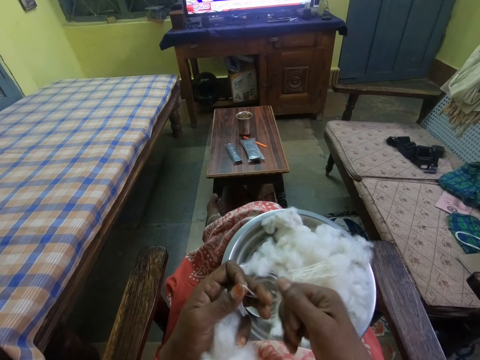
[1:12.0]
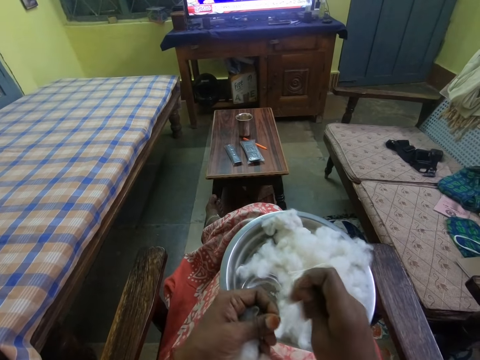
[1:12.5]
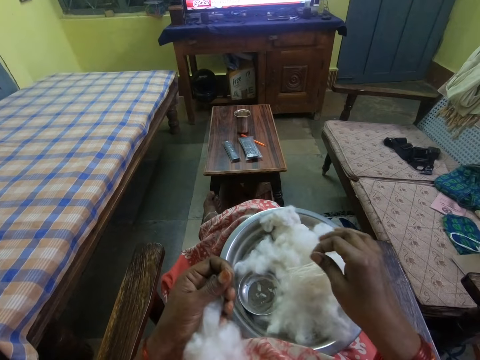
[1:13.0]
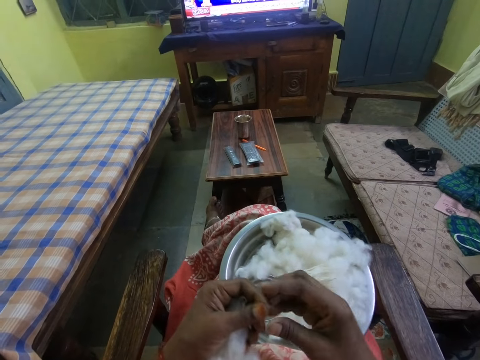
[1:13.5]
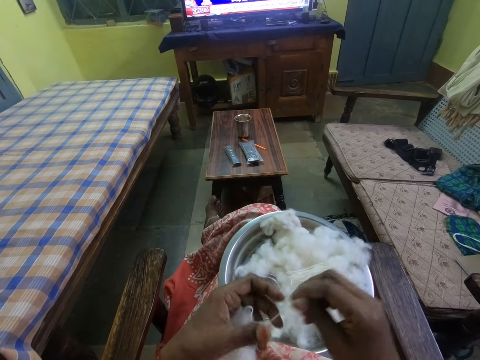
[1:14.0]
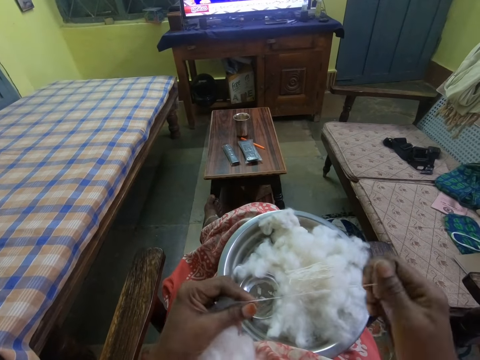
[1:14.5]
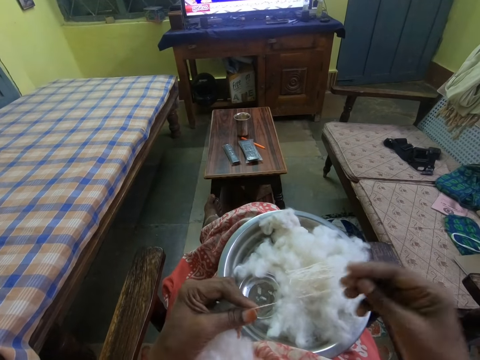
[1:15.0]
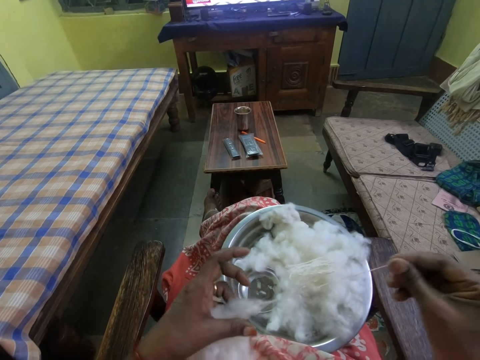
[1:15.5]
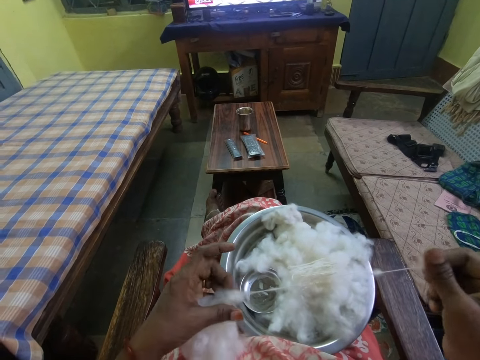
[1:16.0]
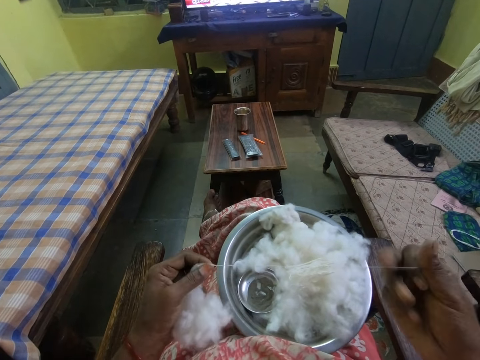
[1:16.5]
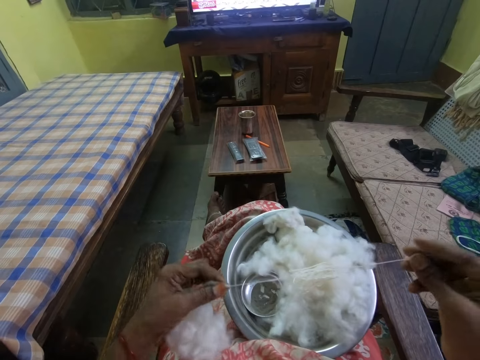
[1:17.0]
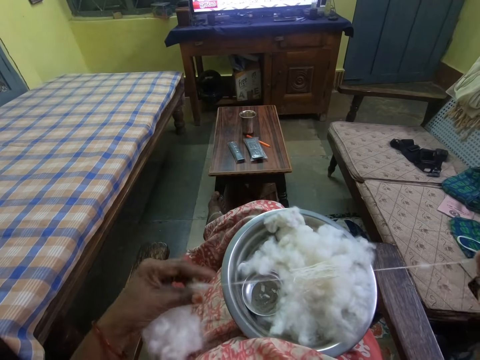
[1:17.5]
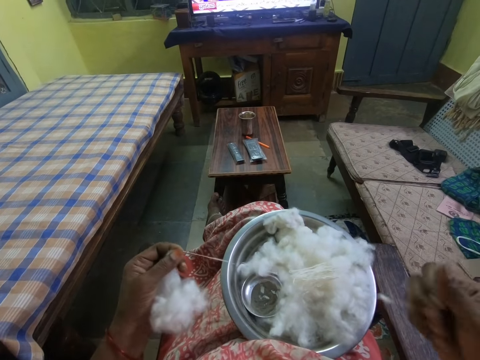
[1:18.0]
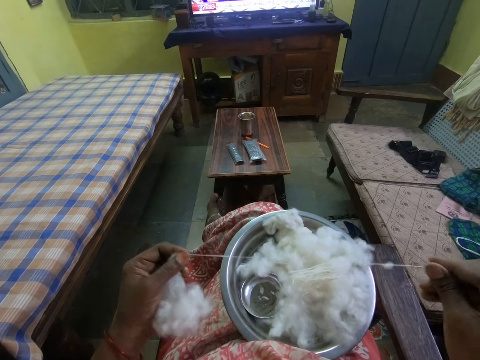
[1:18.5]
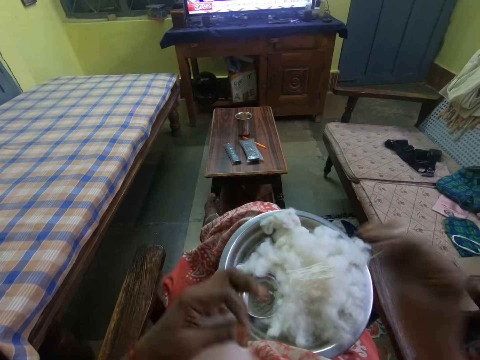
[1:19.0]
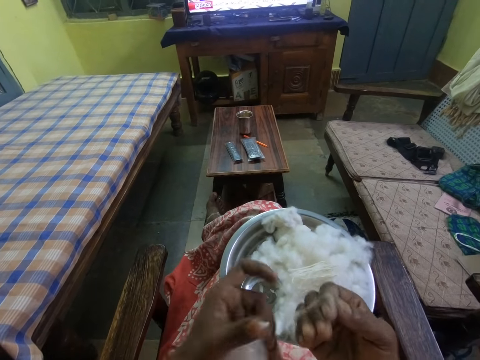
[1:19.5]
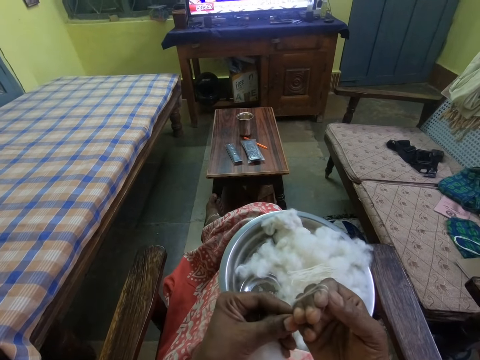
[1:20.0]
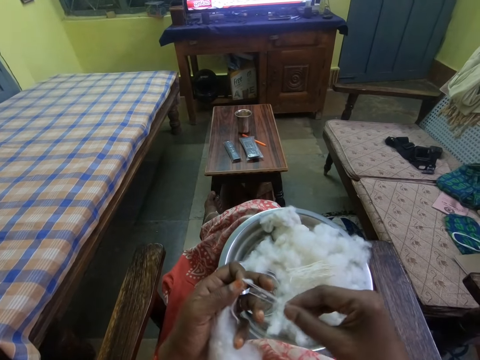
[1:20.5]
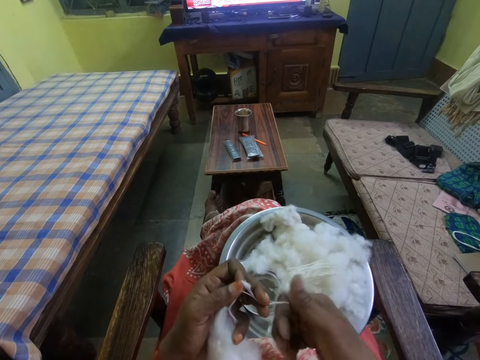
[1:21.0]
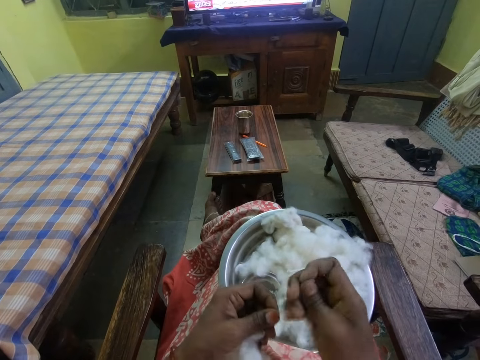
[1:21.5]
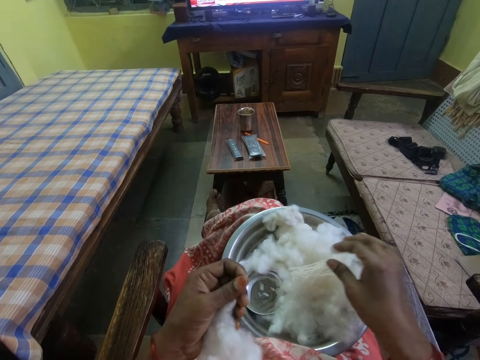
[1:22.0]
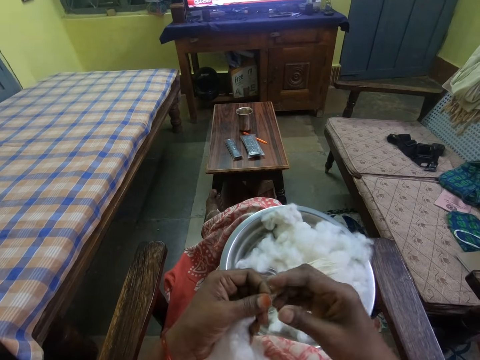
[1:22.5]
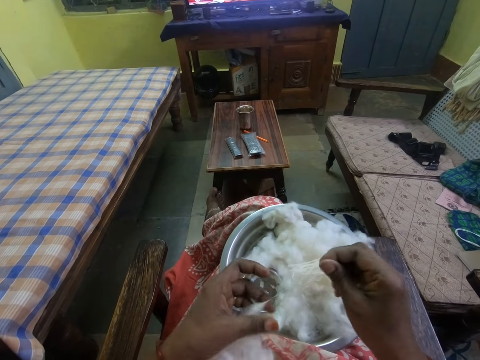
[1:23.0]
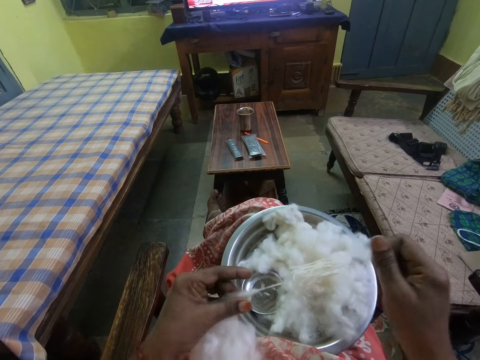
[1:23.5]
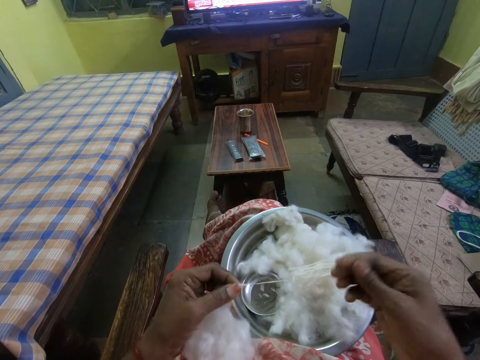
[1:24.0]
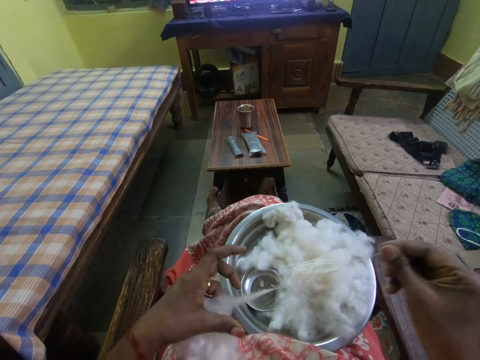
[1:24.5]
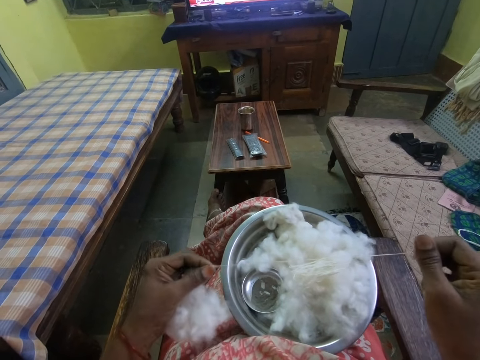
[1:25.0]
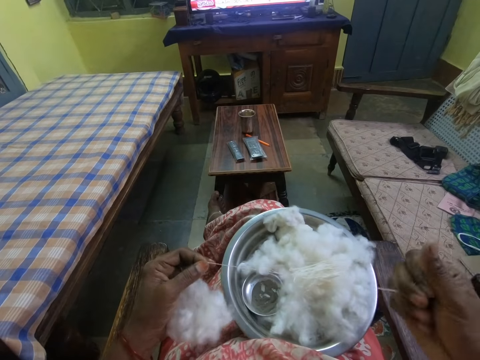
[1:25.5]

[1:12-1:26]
The camera wearer cuts a thread. They put the thread on the bowl. They pull the thread from the cotton wool. They fold the thread on the right hand and remove the thread from the right hand. They cut the thread with the right hand and drop the thread on the bowl. They pull the thread from the cotton wool.

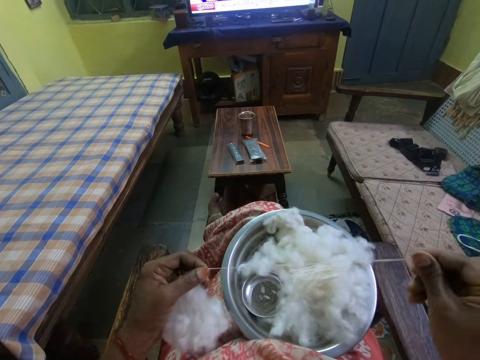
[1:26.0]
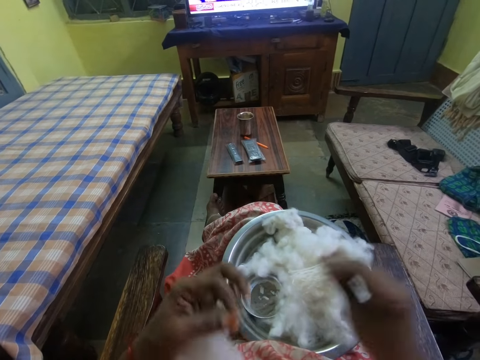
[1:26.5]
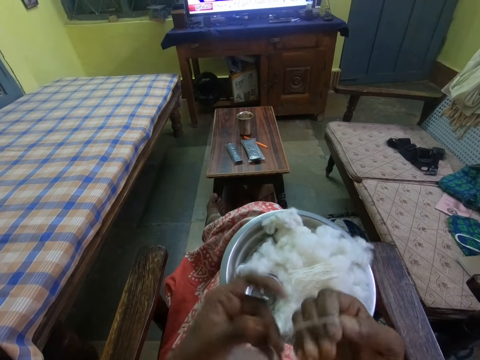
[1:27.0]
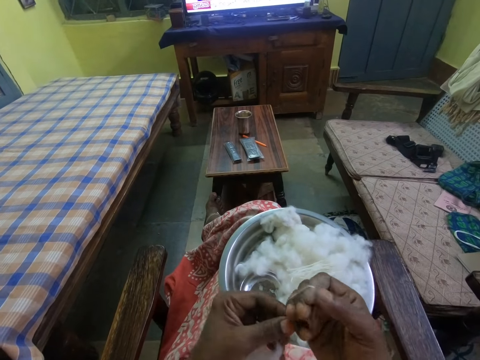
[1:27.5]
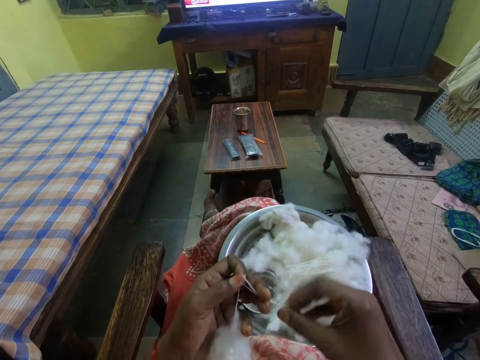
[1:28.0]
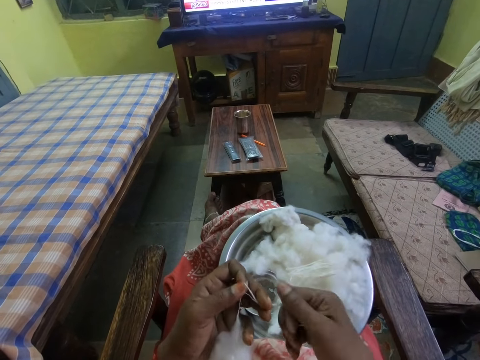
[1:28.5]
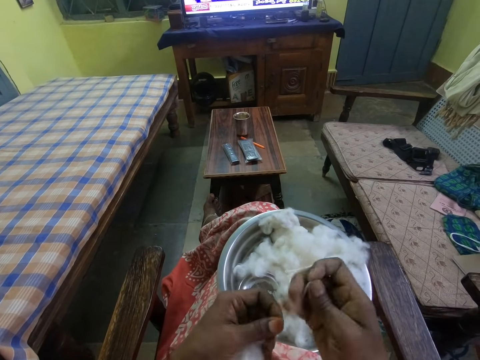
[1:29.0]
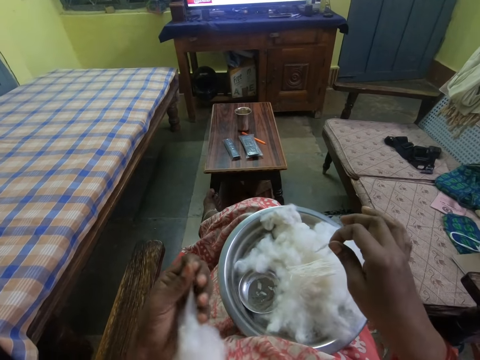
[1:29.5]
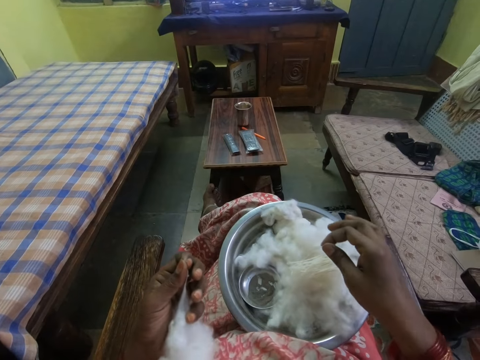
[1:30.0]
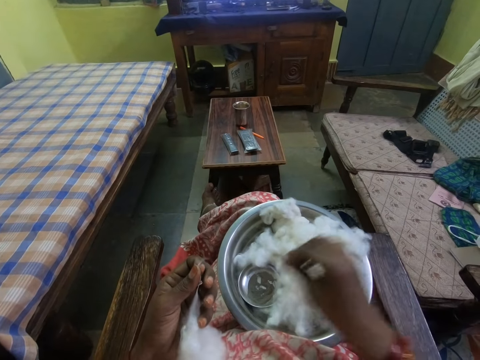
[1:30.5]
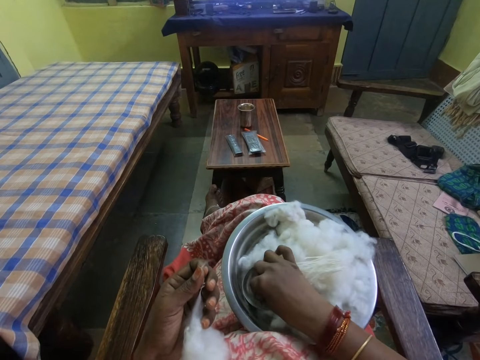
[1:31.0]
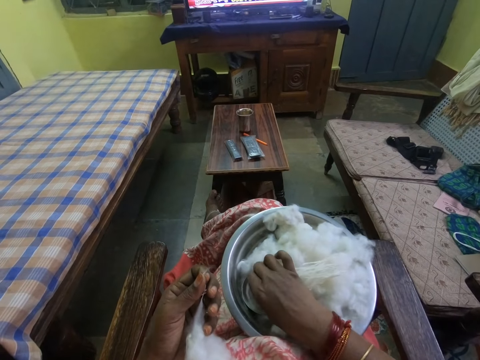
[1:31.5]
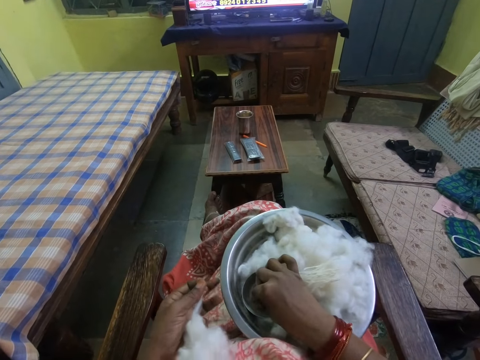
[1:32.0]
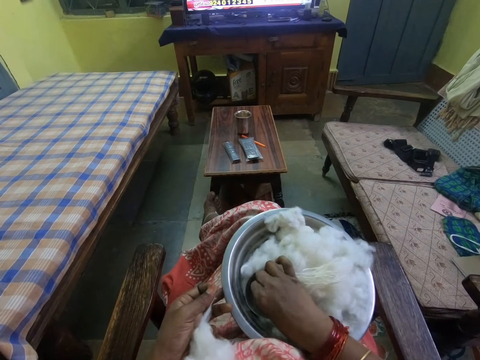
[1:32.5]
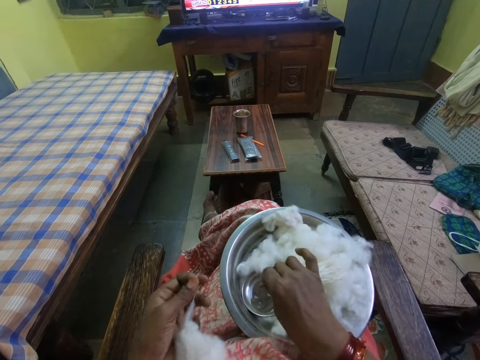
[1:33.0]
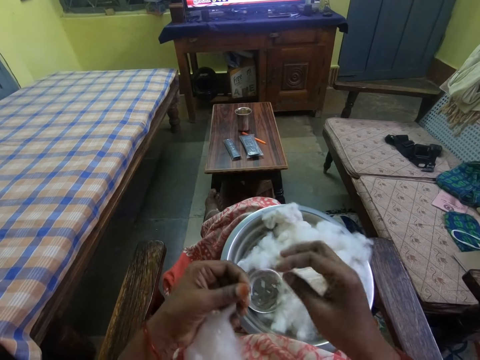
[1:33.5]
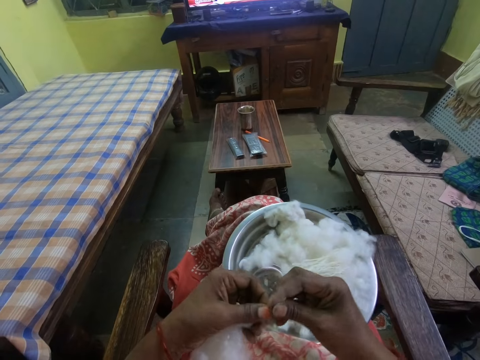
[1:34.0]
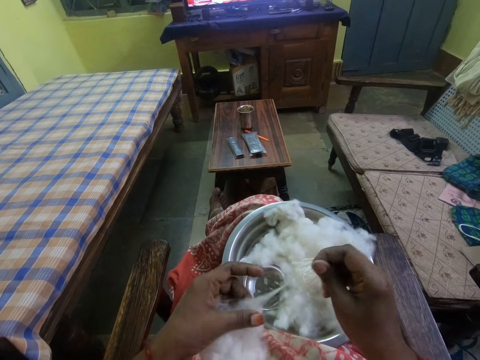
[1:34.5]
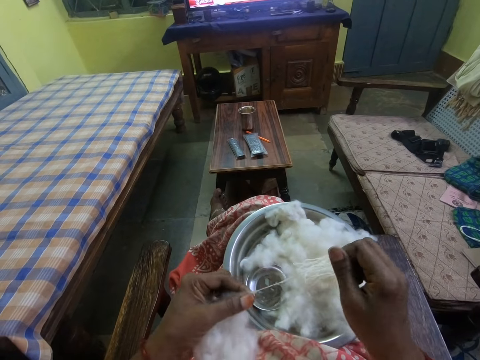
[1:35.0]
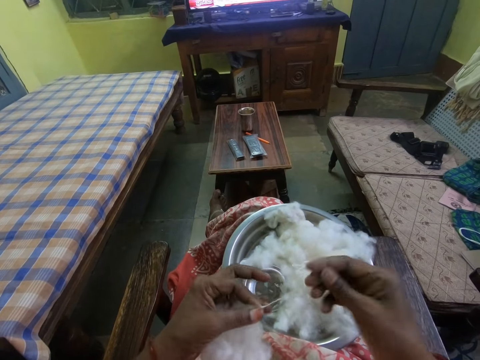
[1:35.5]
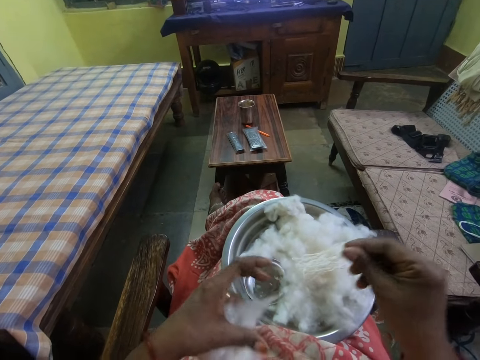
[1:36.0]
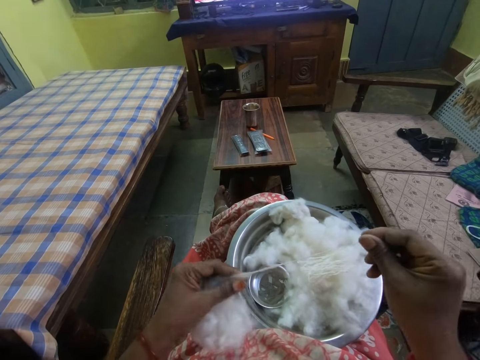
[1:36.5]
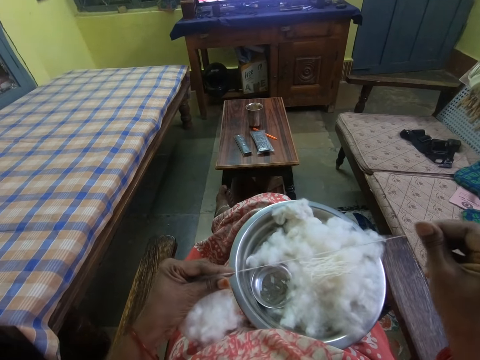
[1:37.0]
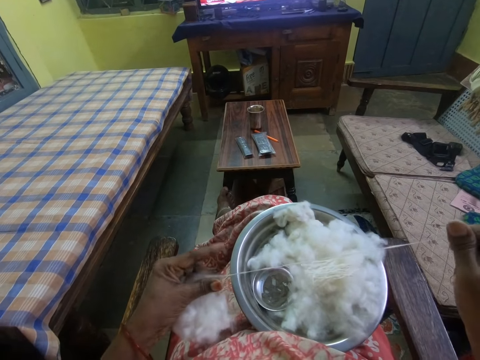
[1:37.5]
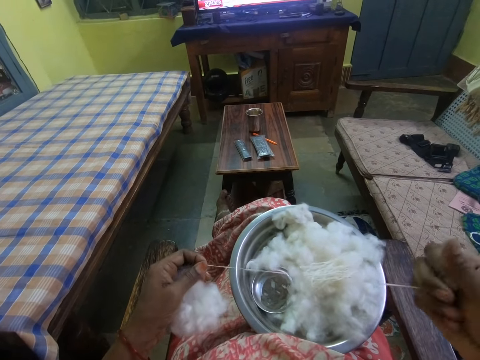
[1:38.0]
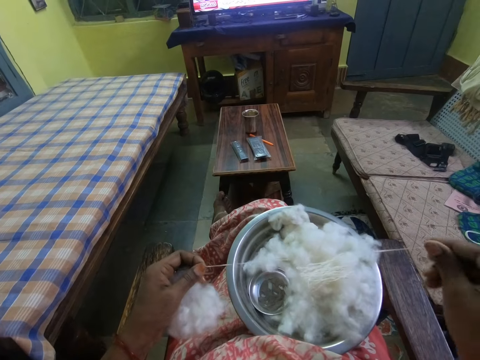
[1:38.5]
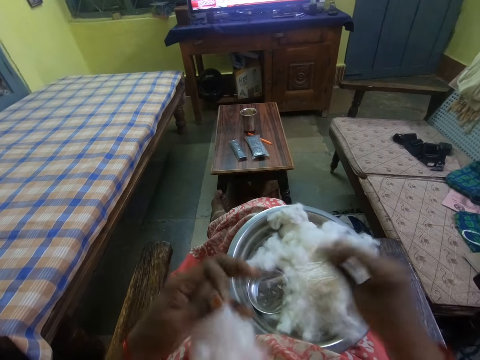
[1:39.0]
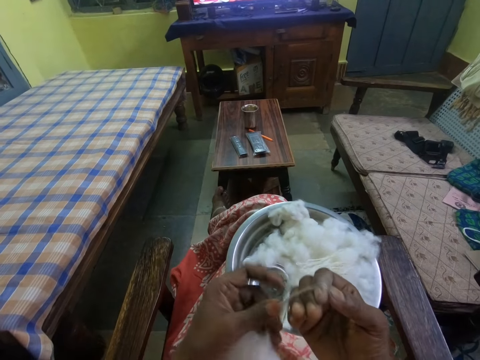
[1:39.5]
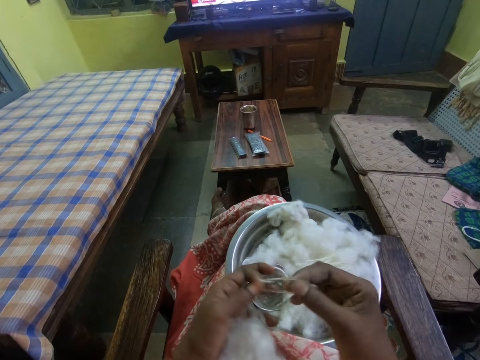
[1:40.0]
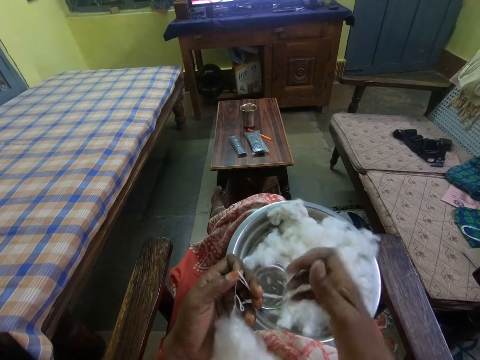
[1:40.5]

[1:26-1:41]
The camera wearer folds a thread on the right hand. They remove the thread from the right hand, cut the thread and drop the thread on the bowl. They touch something in the bowl. They pull the thread from the cotton wool. They fold the thread on the right hand.
